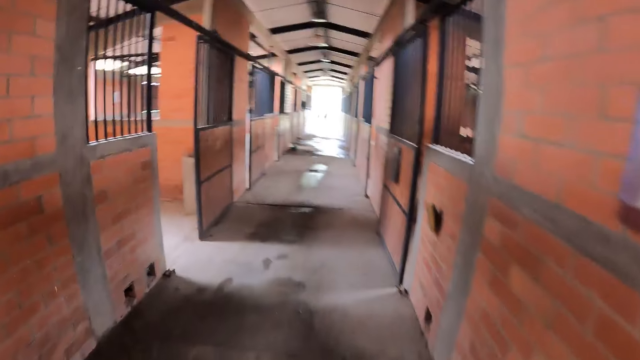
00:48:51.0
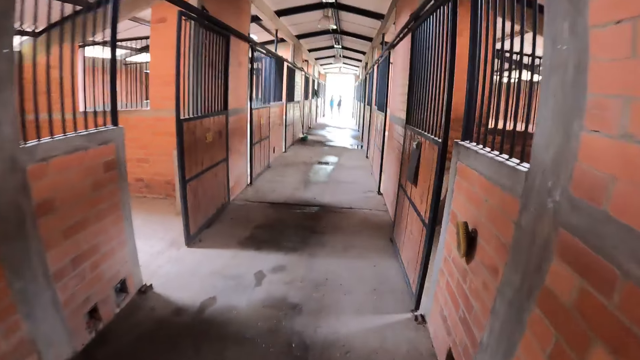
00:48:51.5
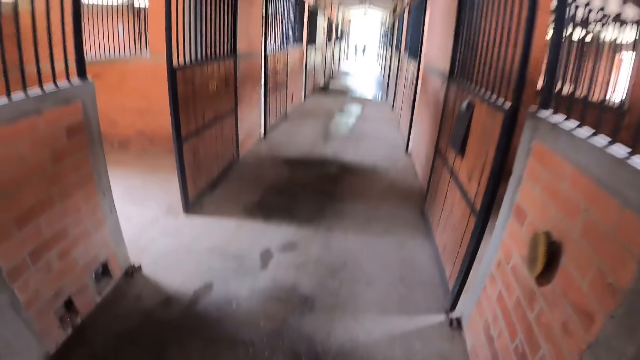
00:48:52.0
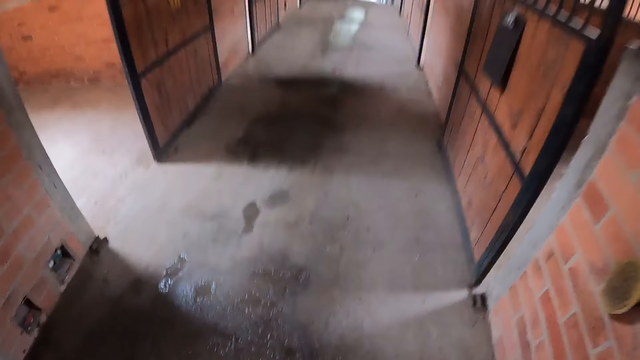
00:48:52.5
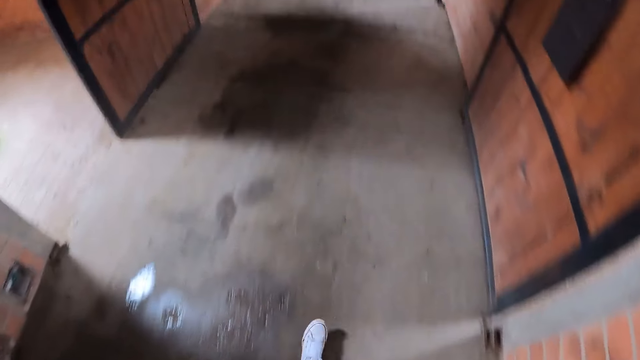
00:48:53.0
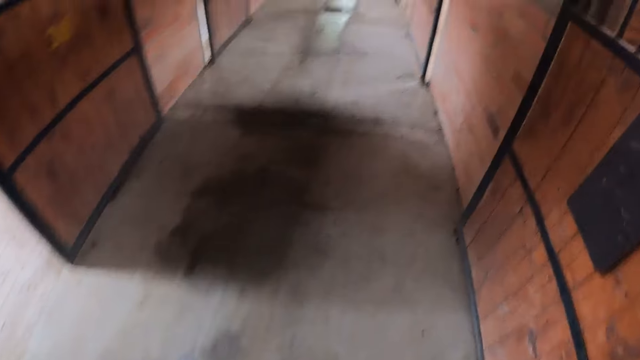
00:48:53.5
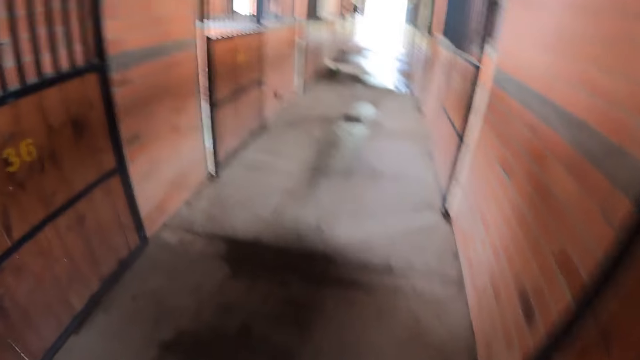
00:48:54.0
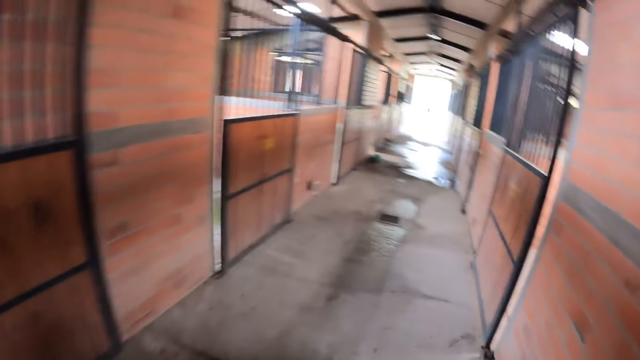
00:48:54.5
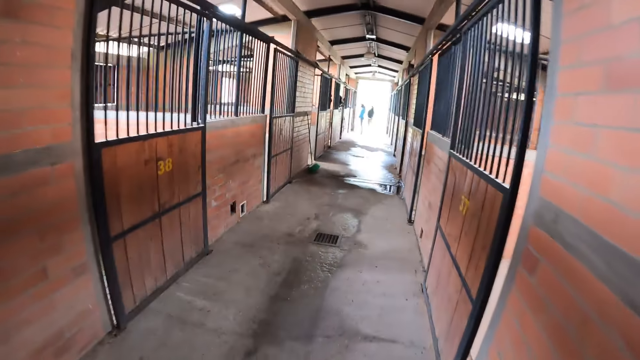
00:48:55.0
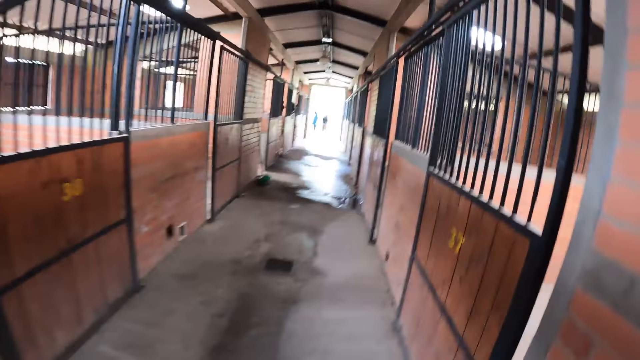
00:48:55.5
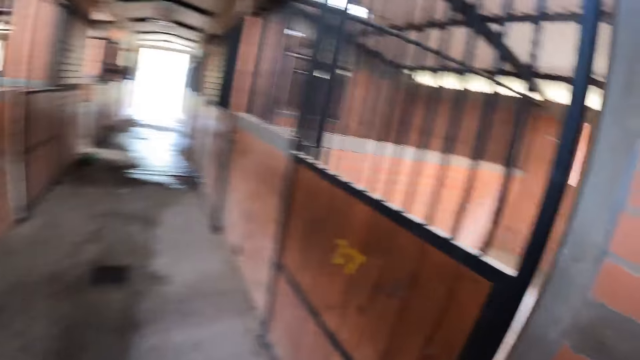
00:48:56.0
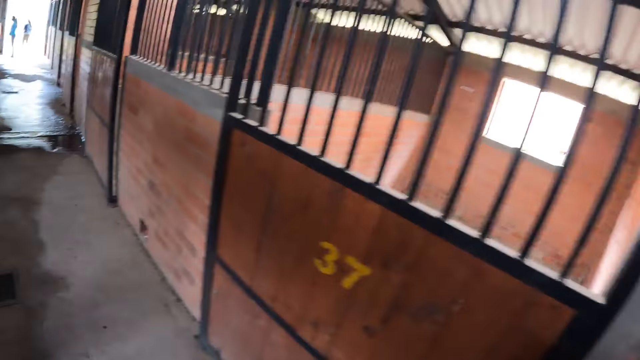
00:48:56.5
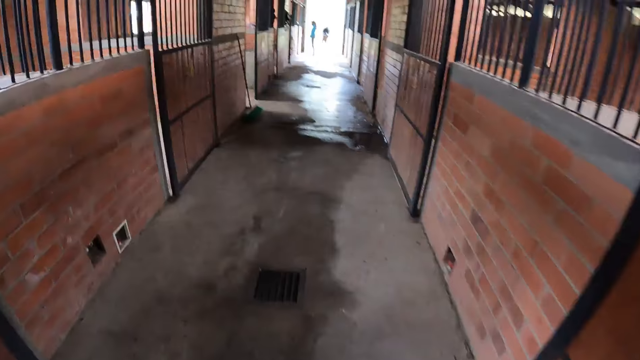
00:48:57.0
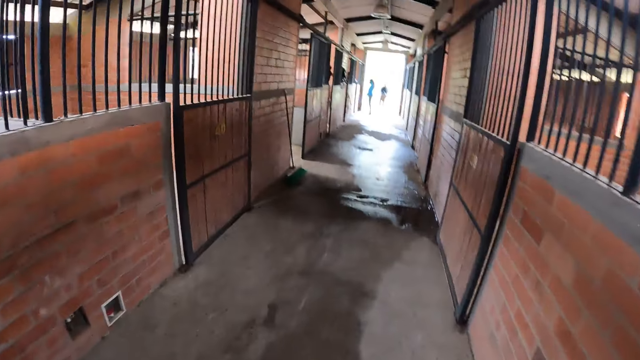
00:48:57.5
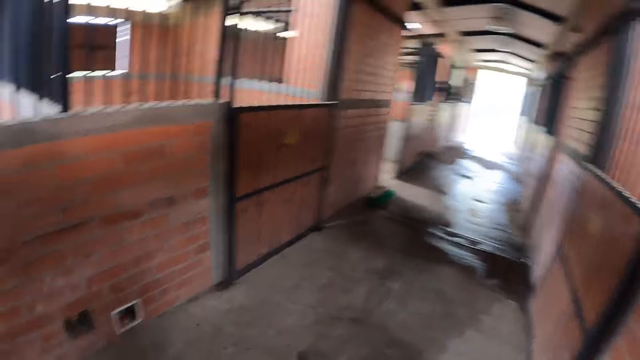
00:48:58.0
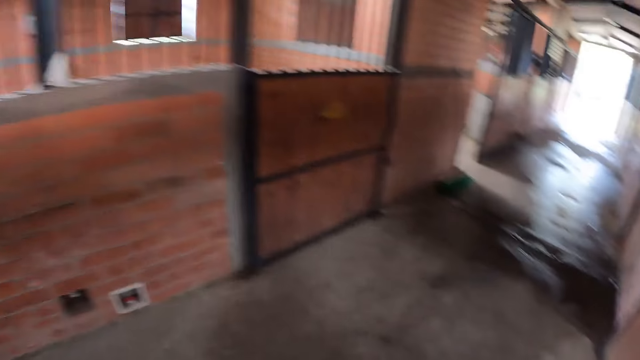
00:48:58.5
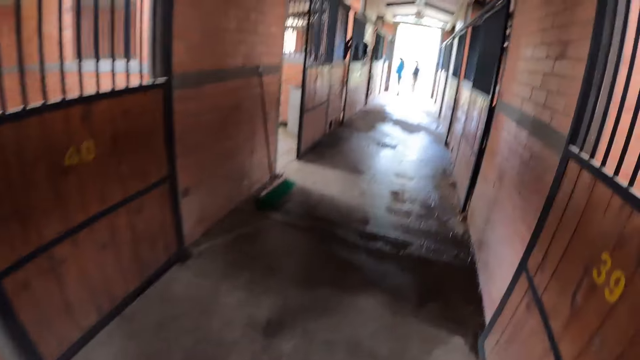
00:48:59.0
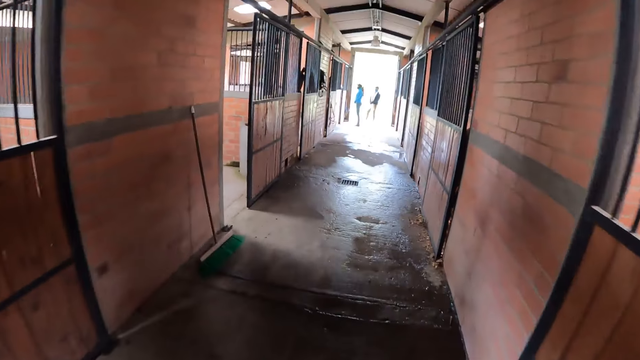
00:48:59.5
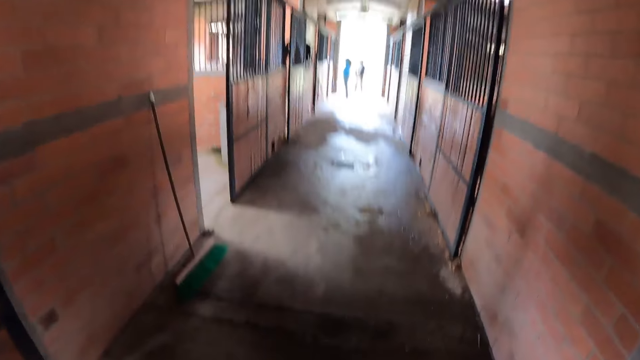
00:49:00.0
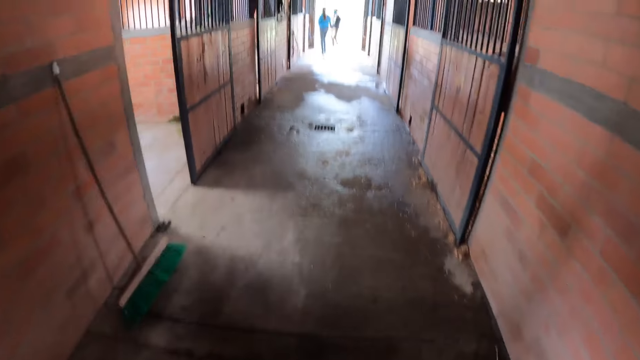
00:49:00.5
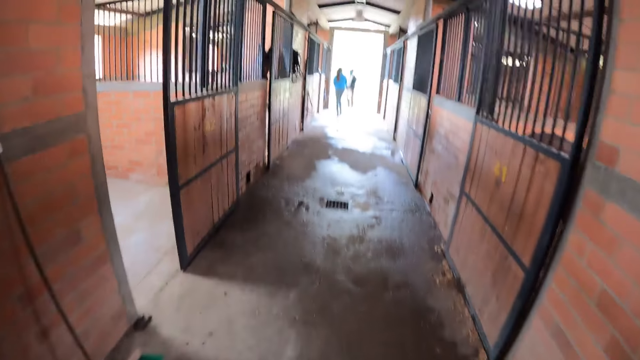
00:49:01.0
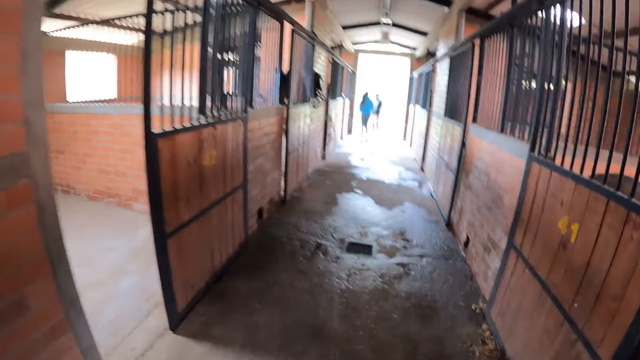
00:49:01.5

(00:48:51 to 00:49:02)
The camera wearer moves the hand.

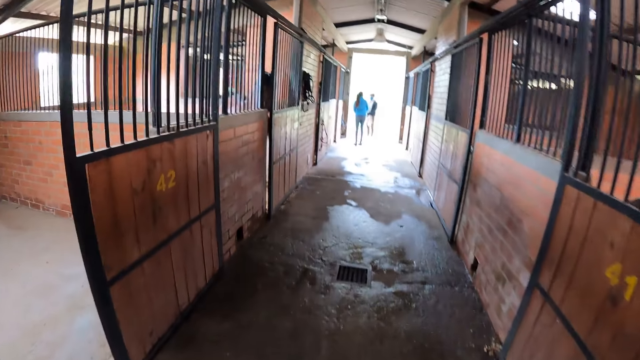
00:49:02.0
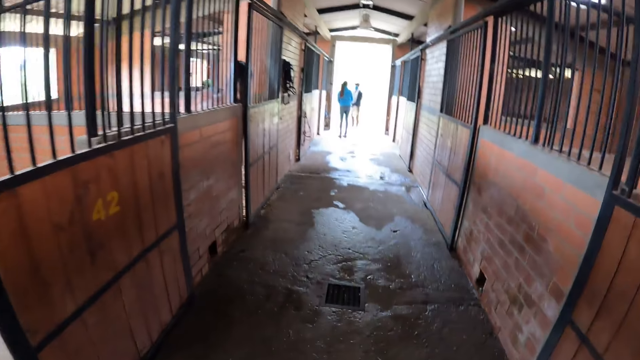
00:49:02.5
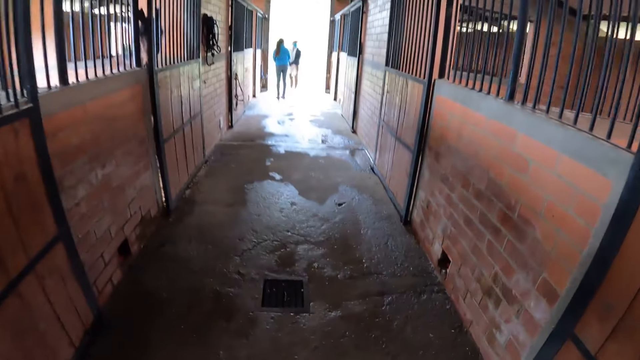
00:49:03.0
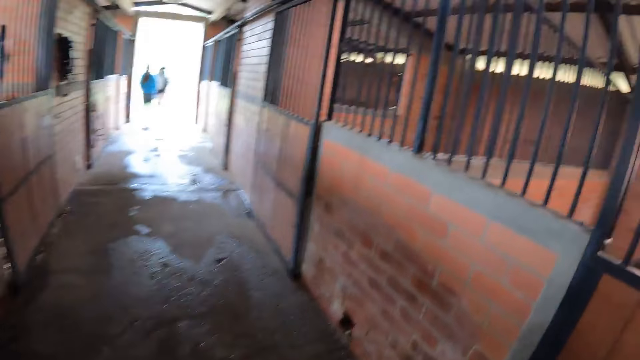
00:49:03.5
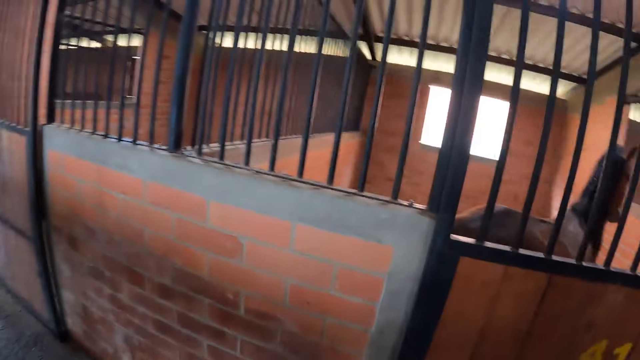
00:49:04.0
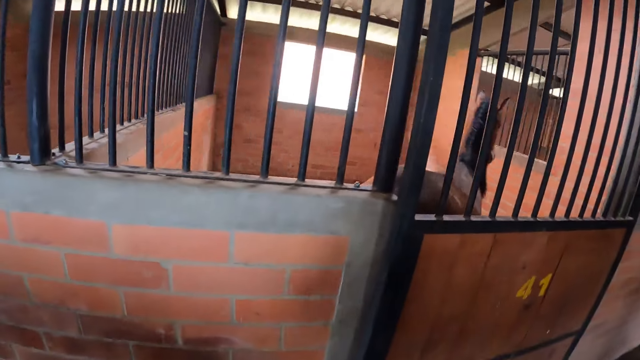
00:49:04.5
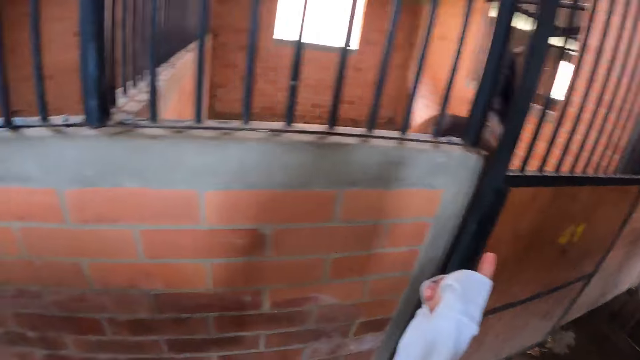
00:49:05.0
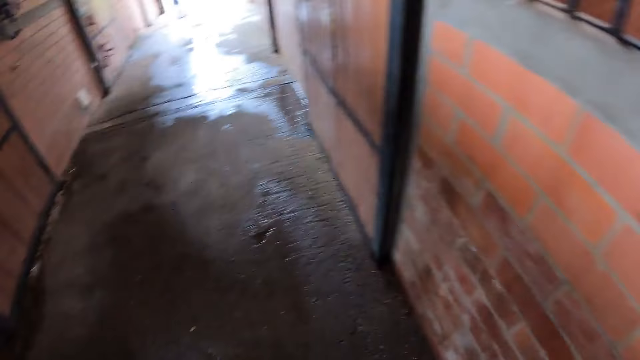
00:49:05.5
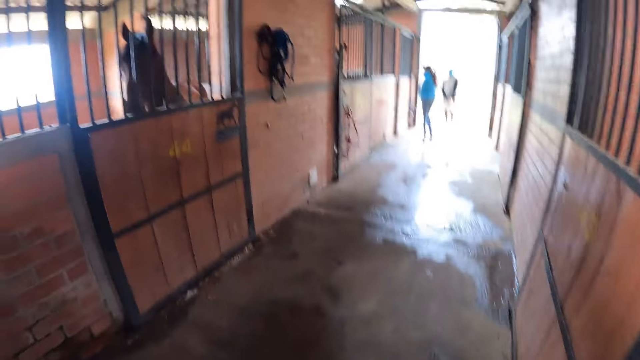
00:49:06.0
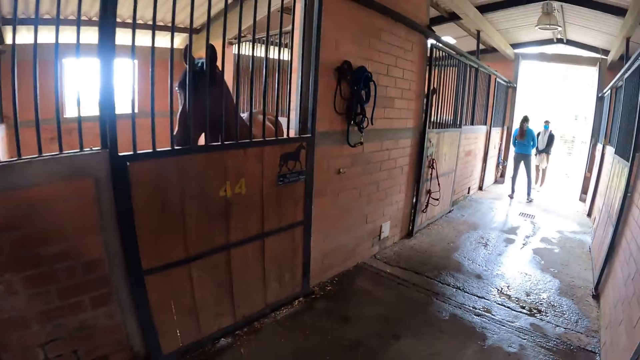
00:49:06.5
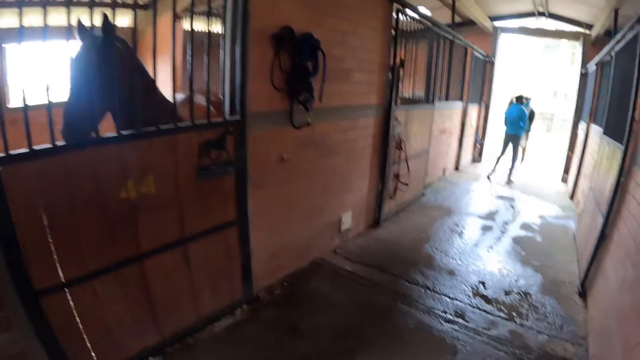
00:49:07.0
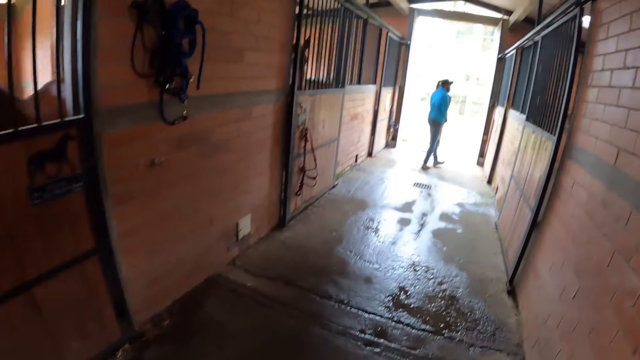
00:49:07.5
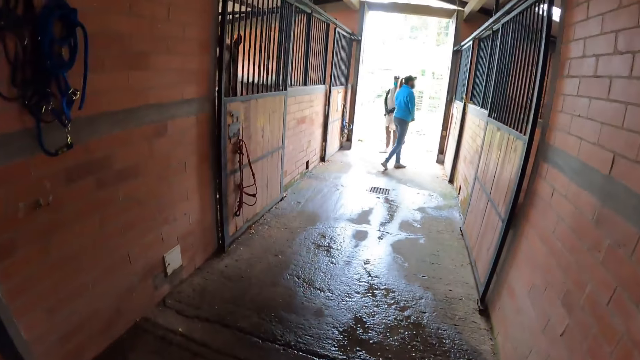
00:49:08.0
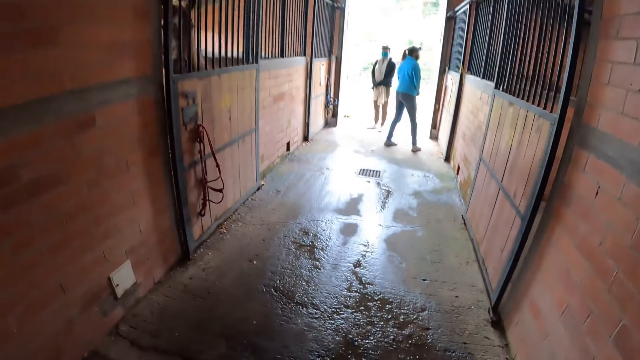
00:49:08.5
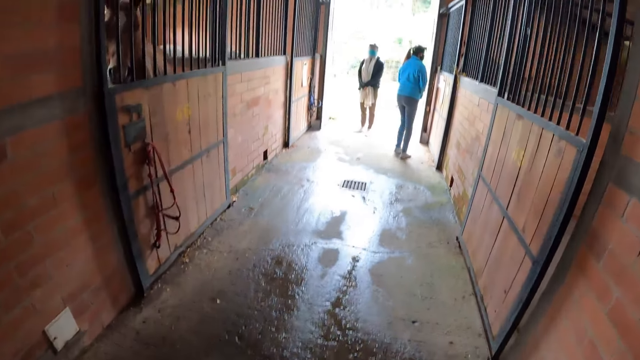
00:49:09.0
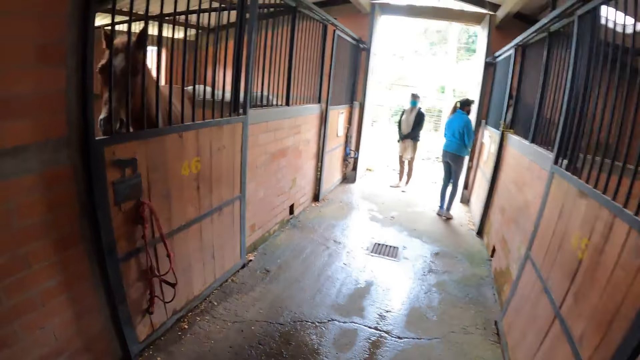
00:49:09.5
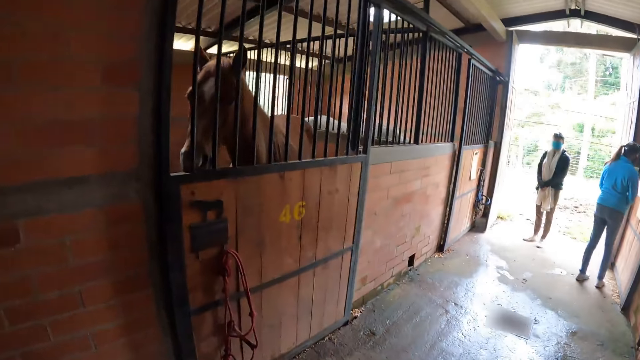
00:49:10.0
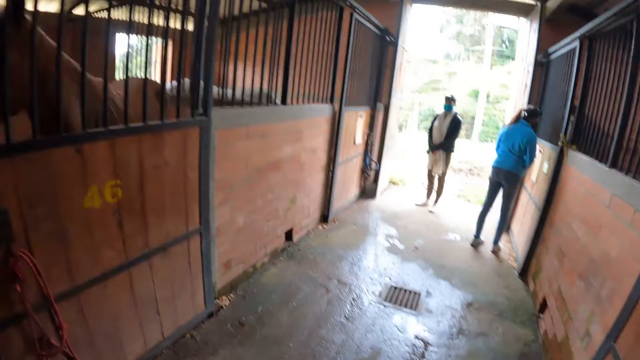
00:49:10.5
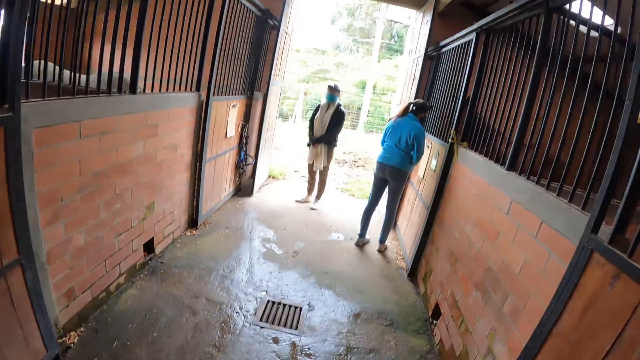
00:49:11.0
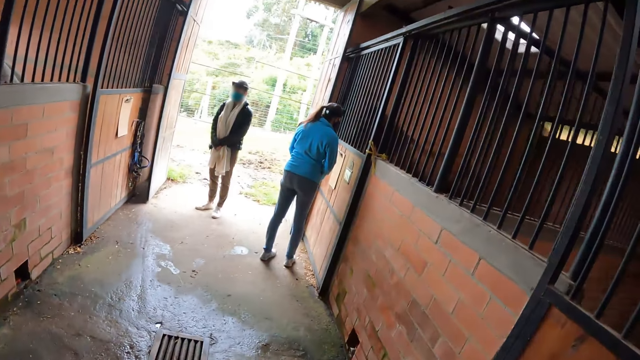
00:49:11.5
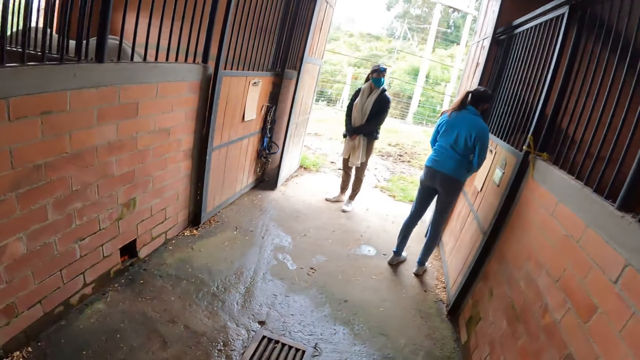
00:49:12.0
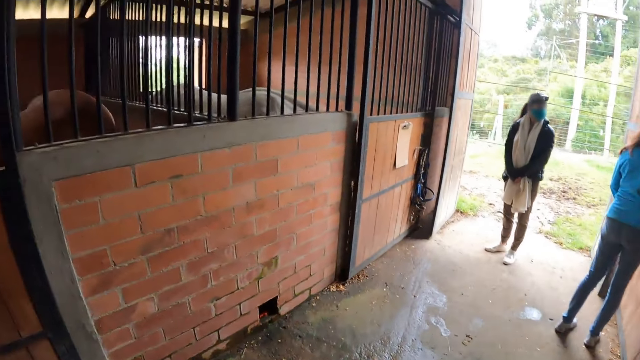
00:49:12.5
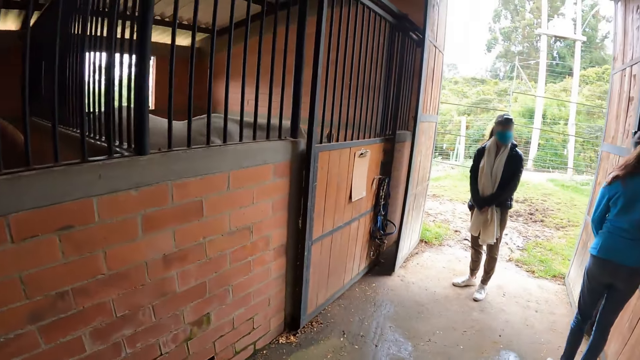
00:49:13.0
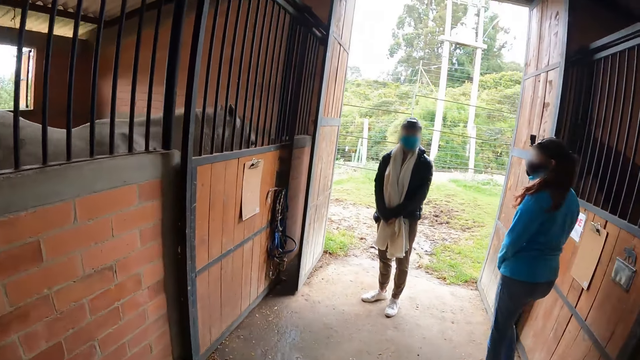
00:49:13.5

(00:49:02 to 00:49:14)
The camera wearer looks at the horse. She points to the horse in a stall with her right hand. She walks.
